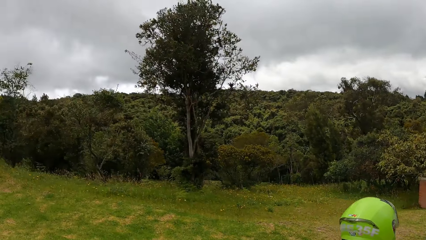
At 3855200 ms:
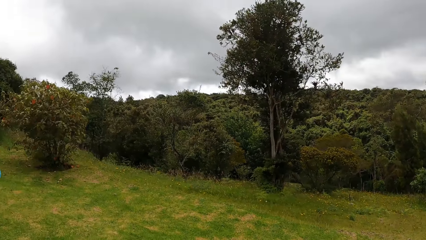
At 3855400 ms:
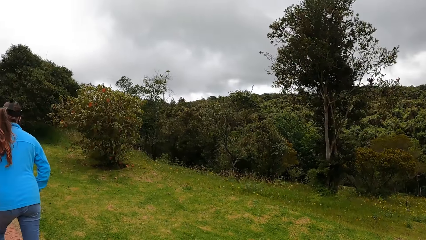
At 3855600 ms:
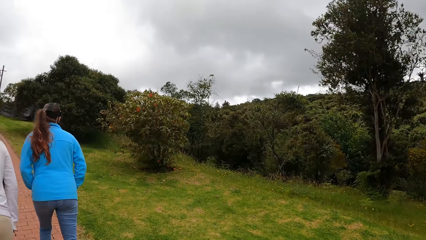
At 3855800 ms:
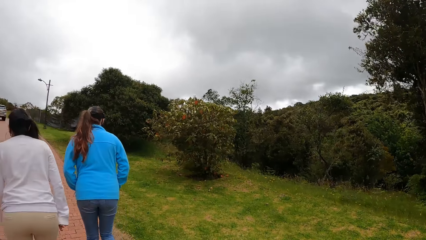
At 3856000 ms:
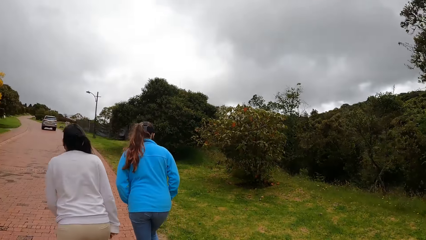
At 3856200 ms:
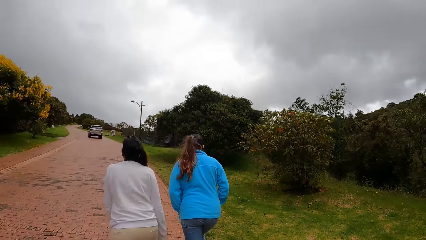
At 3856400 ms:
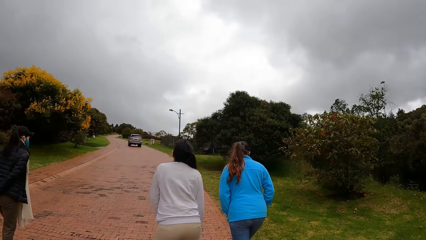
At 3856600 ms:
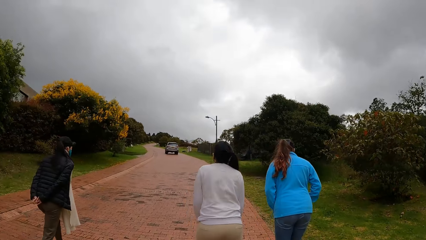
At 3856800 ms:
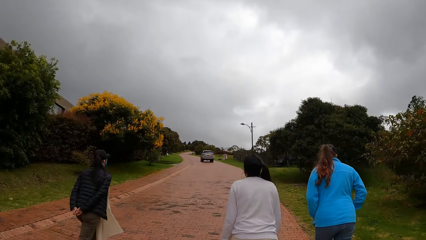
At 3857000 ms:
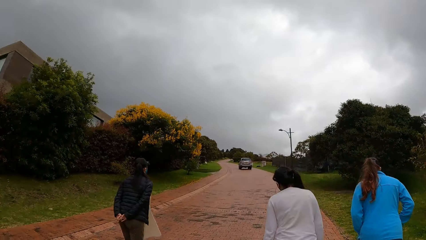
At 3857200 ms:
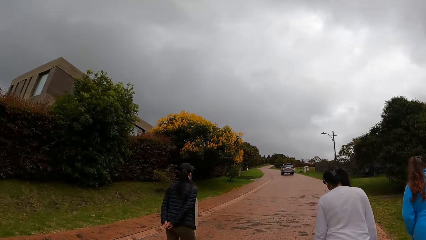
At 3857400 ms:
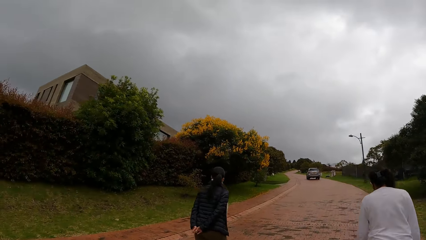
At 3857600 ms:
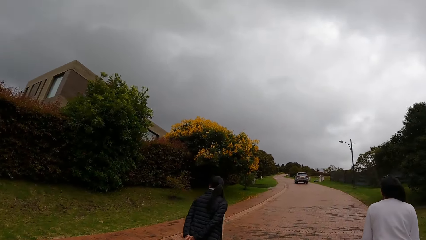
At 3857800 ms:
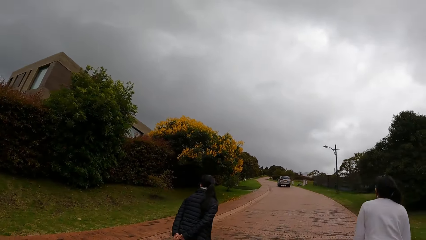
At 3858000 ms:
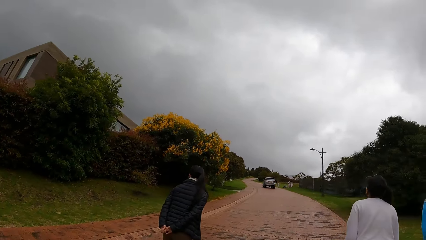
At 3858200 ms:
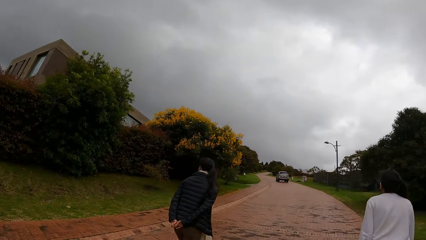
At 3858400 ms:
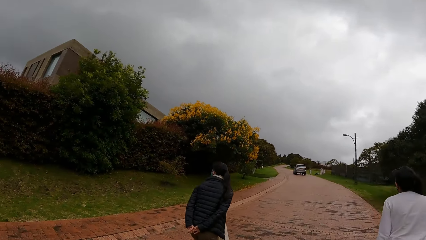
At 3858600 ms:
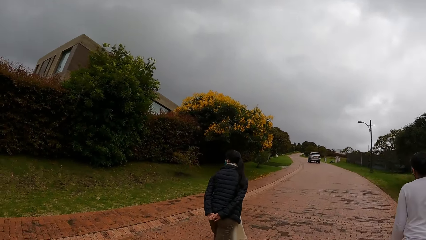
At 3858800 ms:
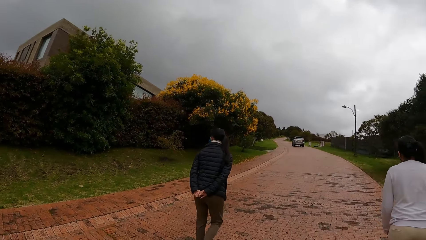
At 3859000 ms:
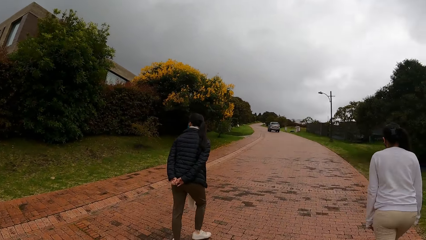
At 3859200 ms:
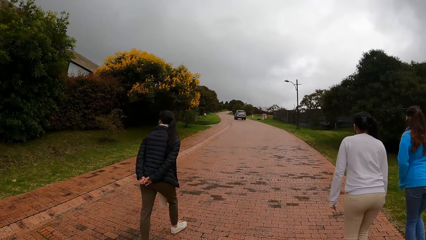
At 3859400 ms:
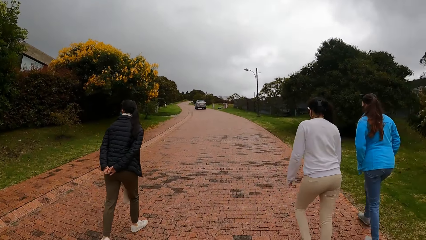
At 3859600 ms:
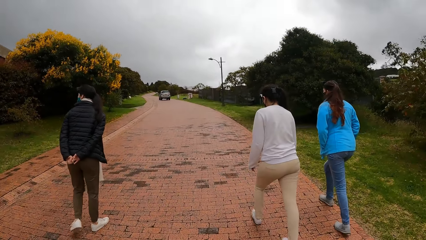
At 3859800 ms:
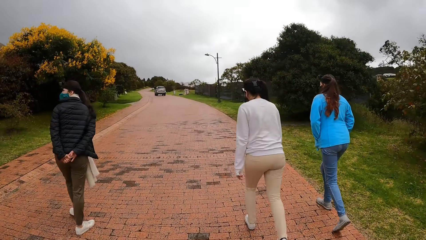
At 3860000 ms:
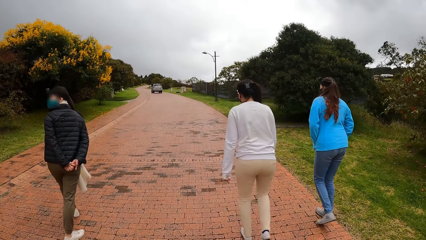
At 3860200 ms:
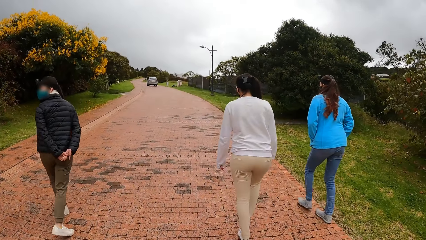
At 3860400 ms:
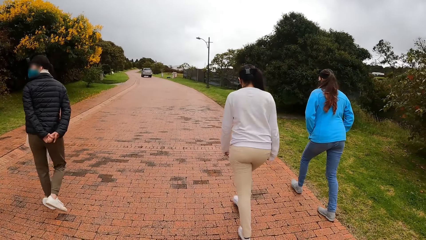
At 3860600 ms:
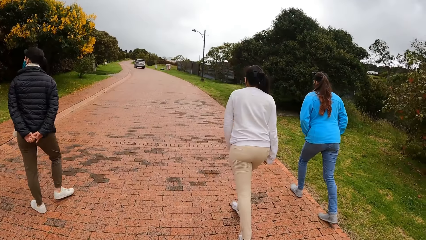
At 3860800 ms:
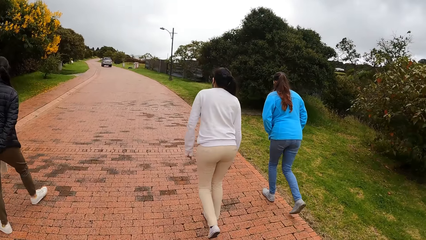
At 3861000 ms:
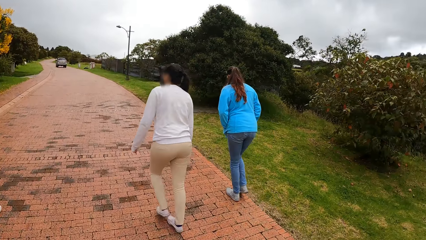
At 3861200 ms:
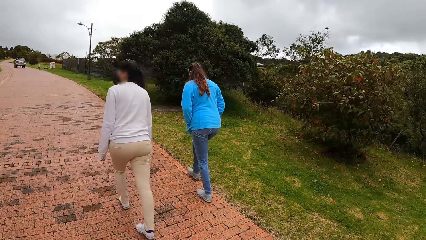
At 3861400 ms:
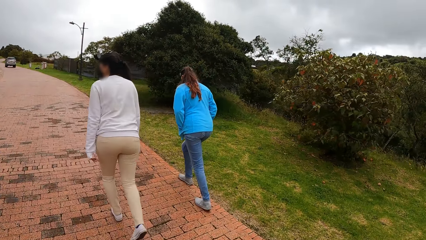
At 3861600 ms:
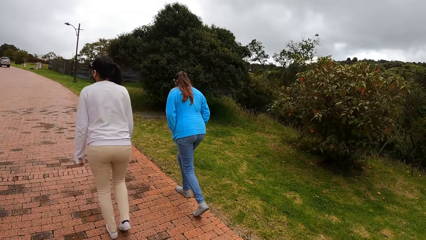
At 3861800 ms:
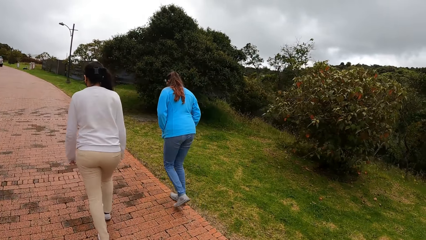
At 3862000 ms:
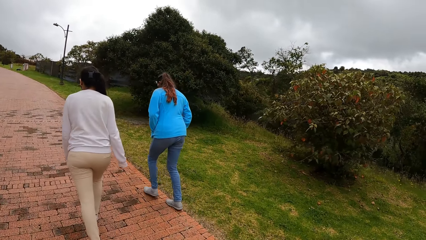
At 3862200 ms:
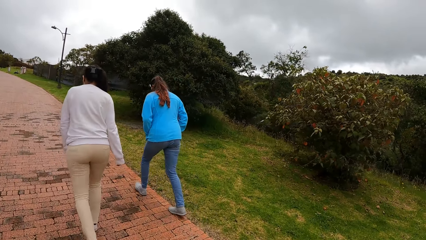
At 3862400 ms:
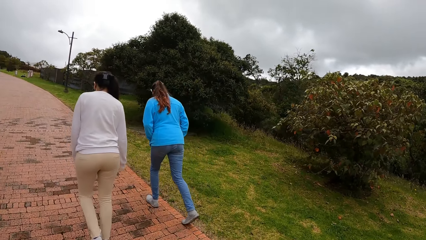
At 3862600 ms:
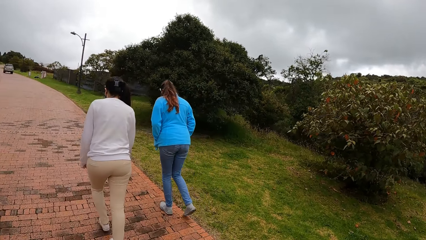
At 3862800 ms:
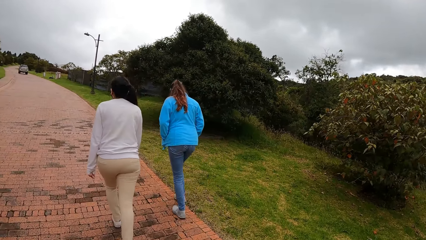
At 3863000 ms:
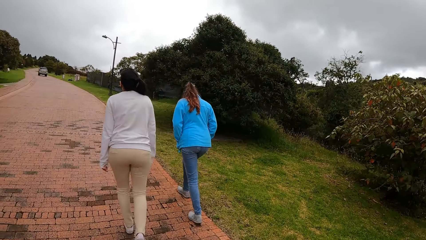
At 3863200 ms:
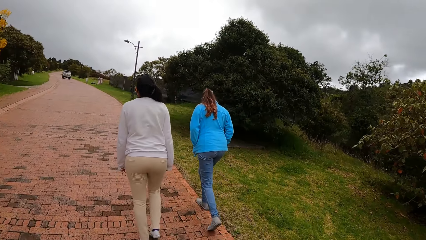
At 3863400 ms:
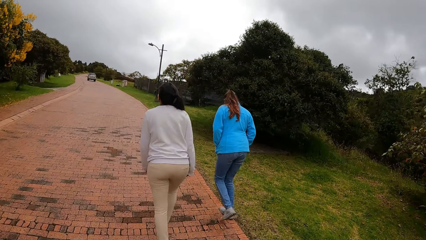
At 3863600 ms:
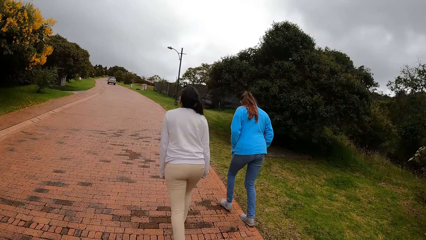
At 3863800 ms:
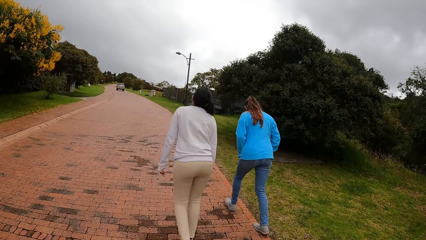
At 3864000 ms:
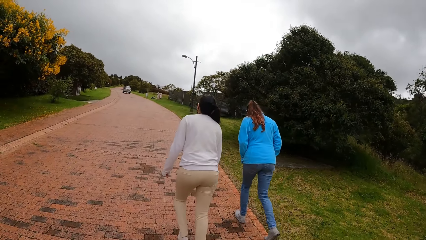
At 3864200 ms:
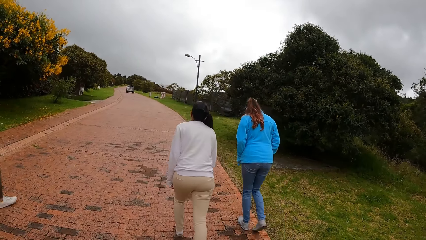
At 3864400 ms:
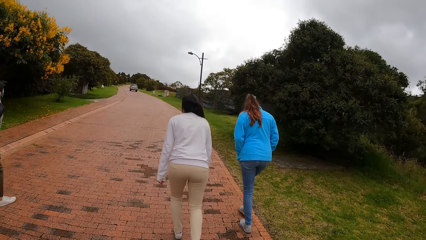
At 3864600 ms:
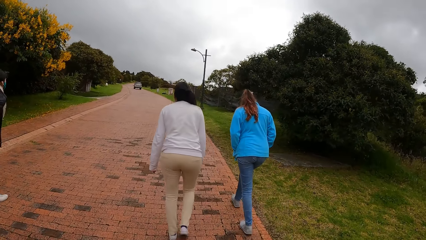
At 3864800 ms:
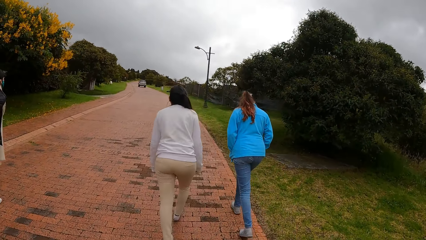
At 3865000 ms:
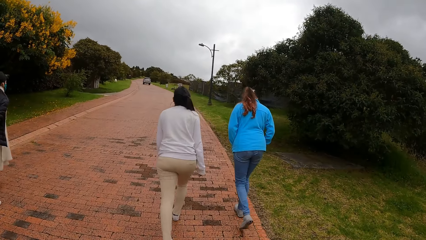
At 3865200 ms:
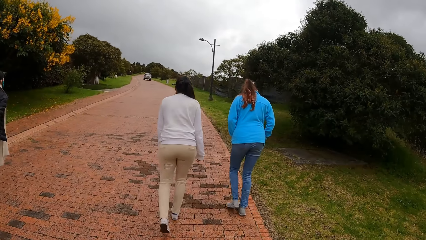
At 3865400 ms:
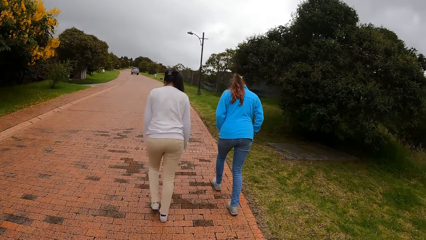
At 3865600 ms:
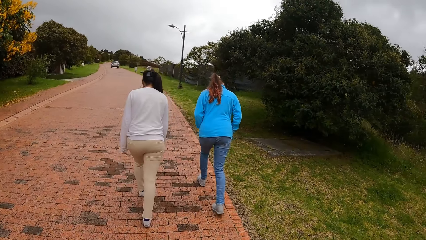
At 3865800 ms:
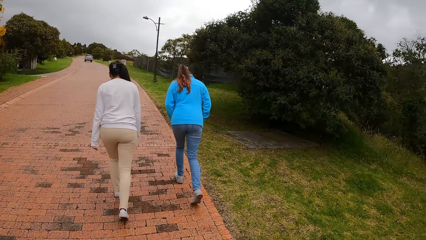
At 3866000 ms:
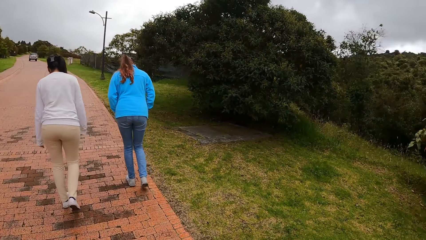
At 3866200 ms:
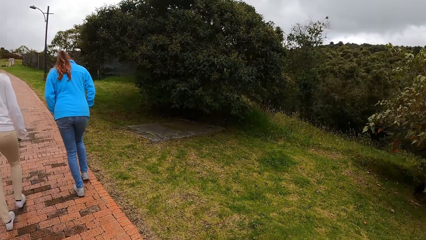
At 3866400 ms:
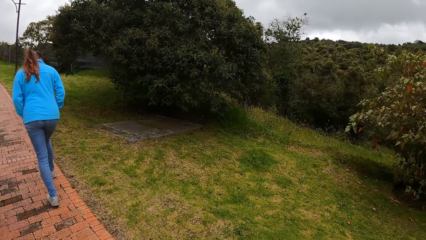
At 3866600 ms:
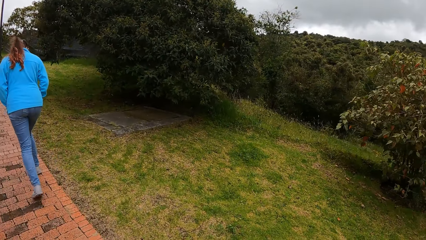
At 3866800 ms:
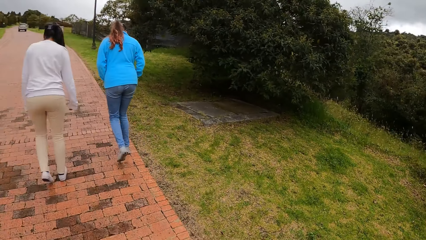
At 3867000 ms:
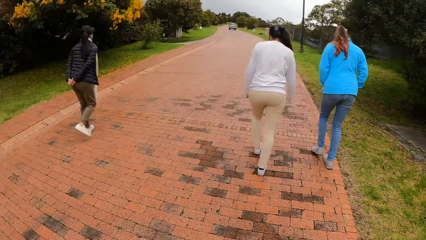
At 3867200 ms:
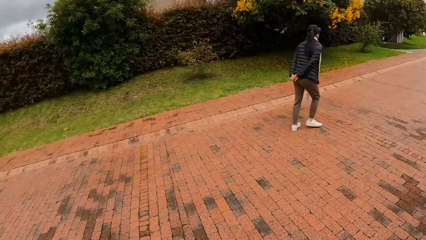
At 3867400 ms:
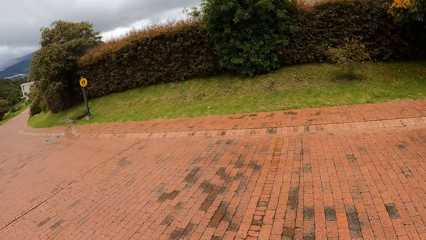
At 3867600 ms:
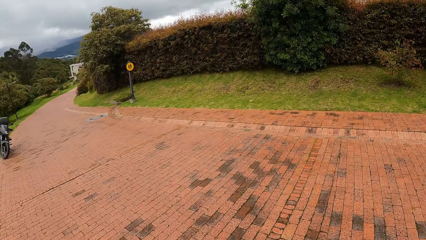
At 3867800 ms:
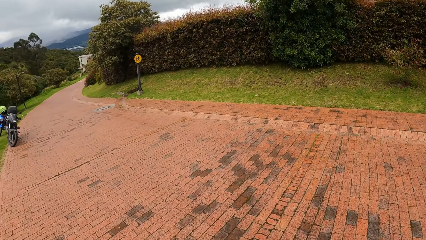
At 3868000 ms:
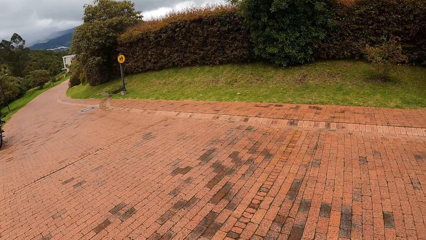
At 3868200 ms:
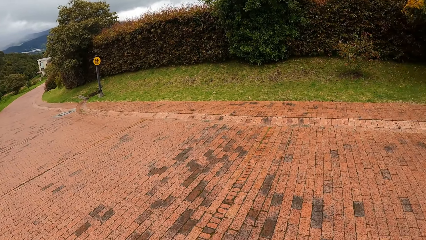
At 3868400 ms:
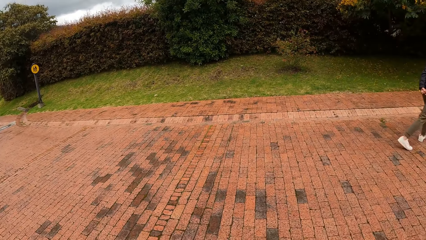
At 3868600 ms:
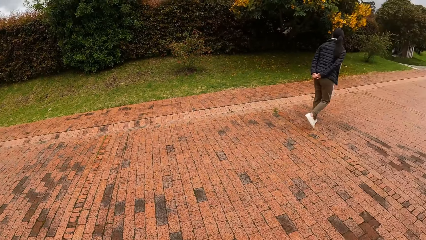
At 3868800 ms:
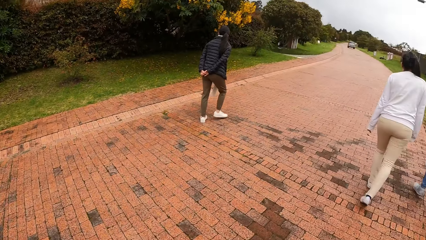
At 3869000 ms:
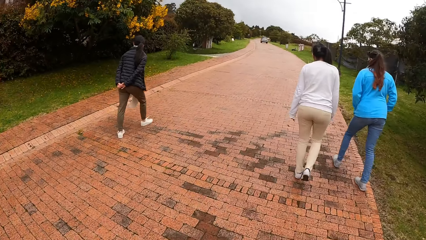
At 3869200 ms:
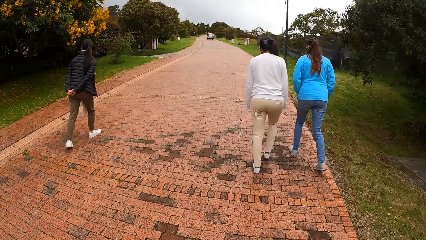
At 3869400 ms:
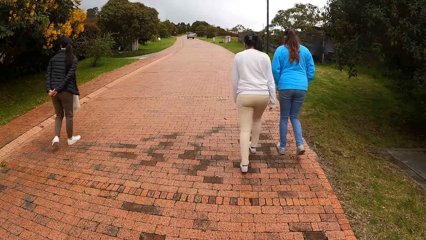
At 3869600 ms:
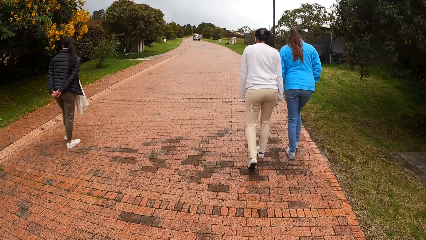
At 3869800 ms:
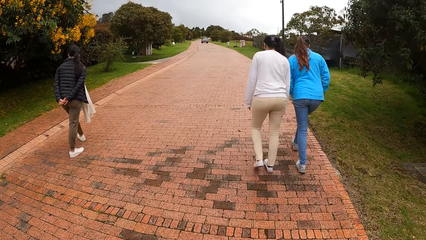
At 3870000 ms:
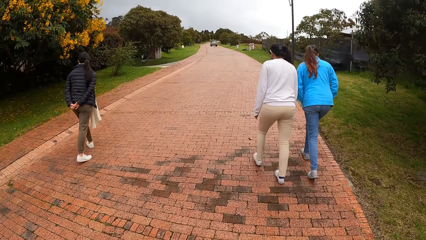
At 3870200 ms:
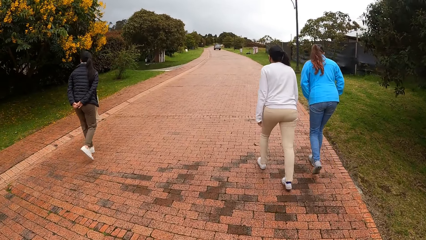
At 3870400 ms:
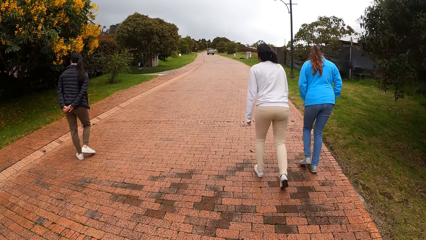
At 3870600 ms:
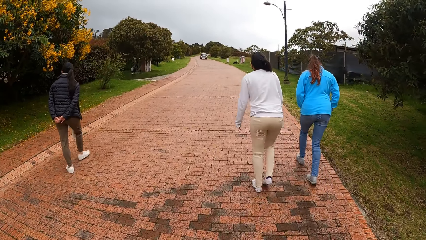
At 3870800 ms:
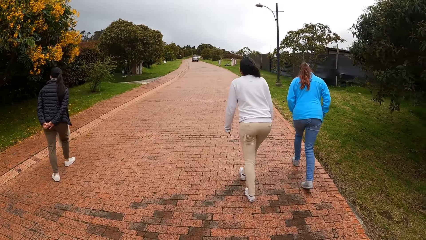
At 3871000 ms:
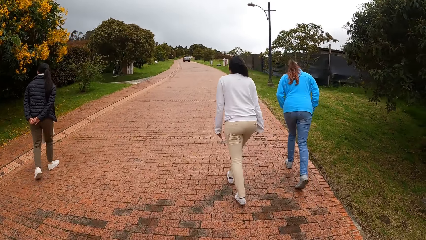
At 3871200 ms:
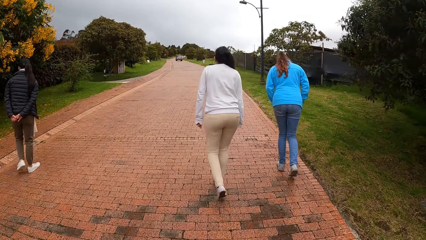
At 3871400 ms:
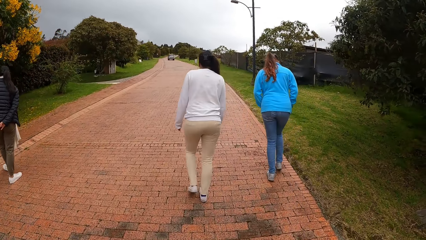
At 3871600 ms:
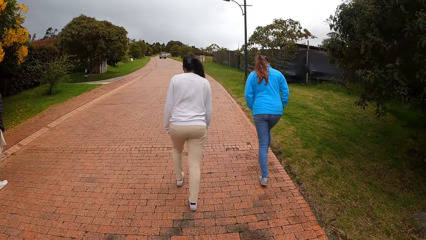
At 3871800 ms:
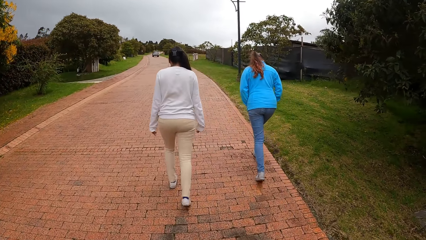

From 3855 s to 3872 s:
The camera wearer walks on the pavement. She looks behind her. She walks on the pavement.
